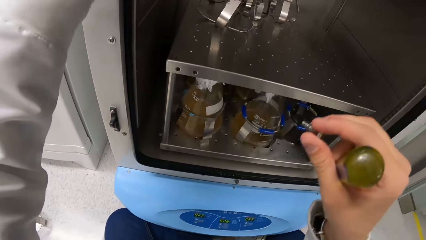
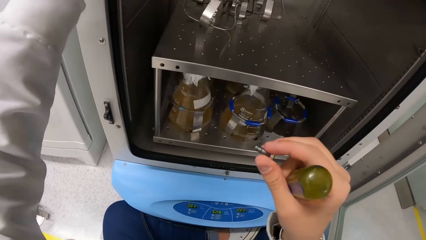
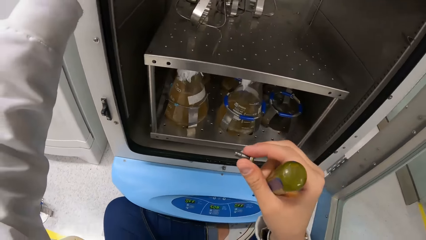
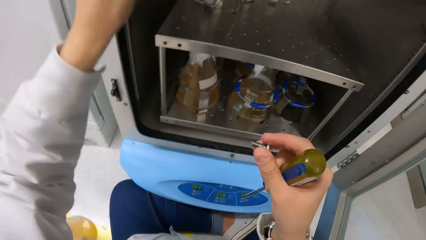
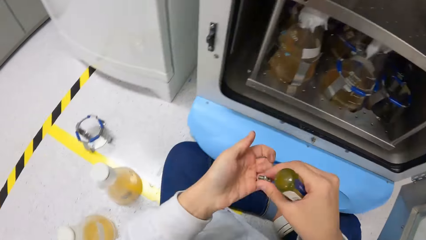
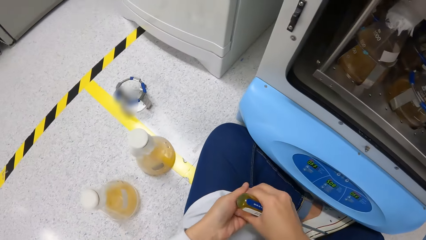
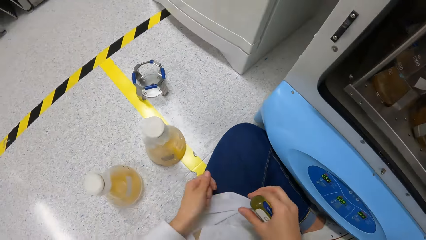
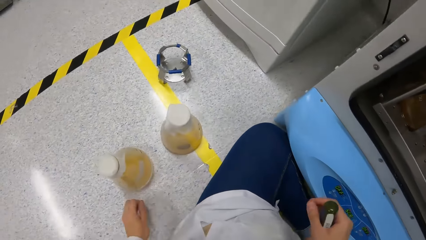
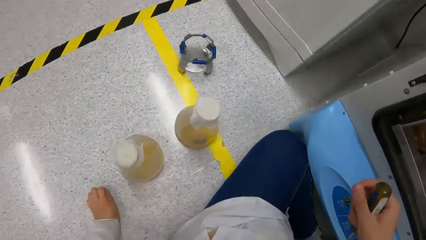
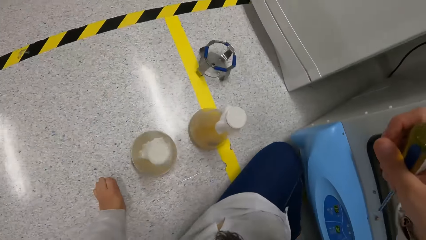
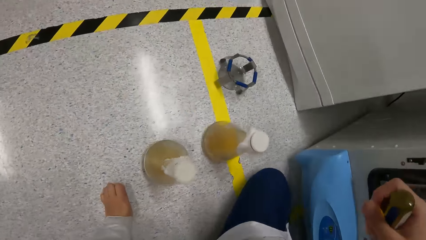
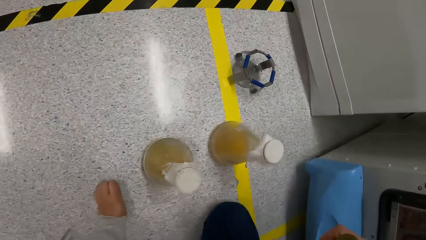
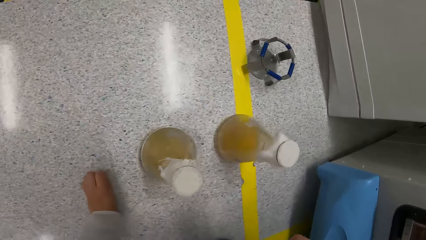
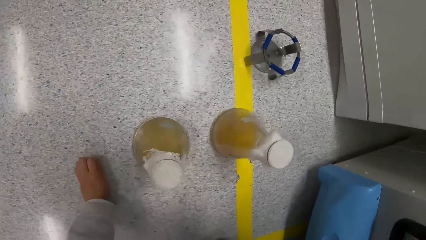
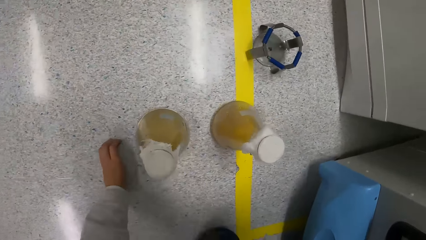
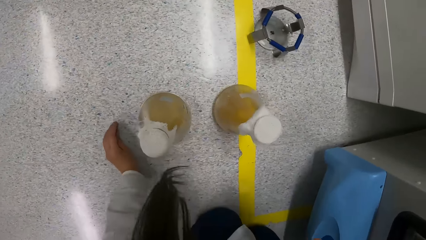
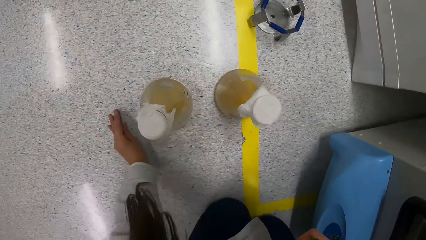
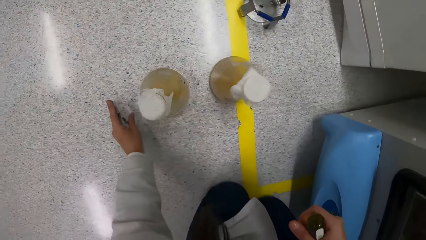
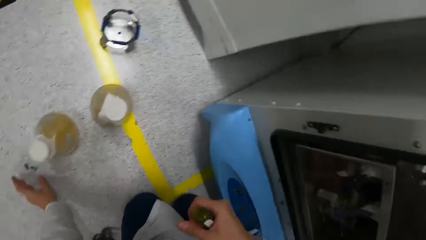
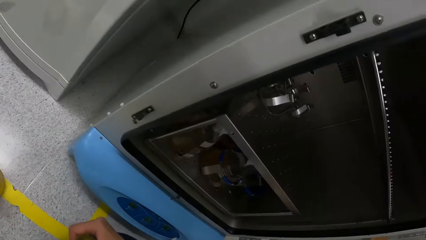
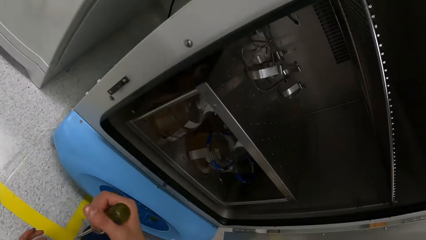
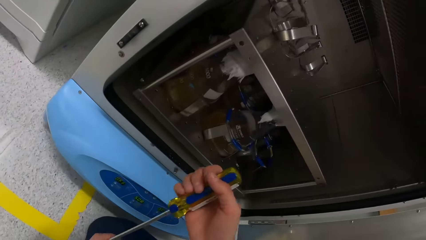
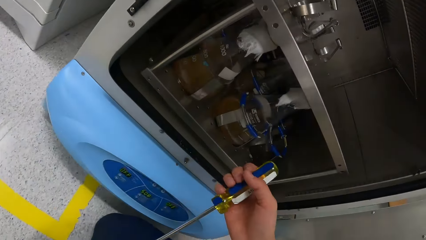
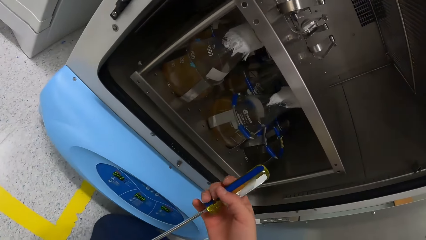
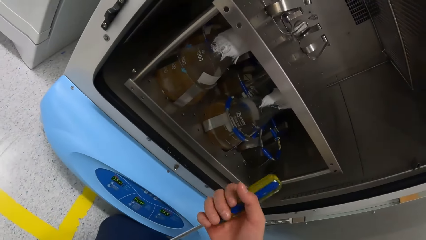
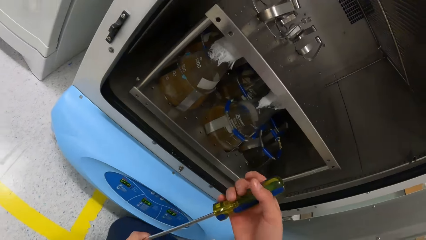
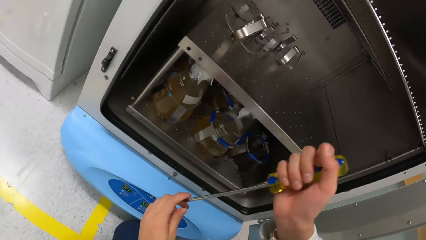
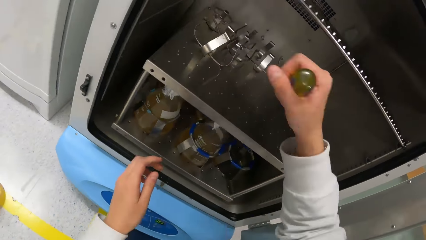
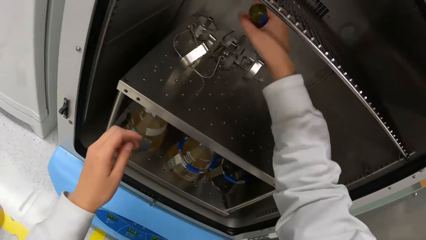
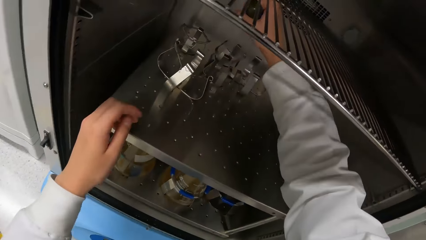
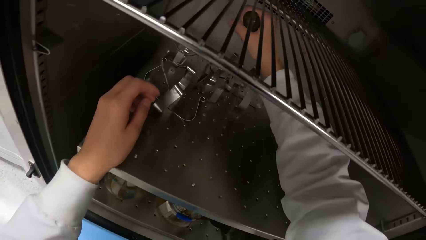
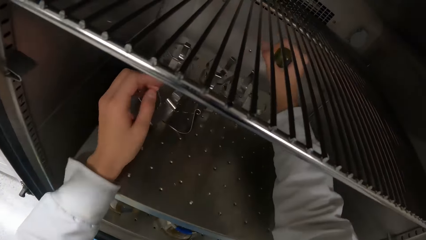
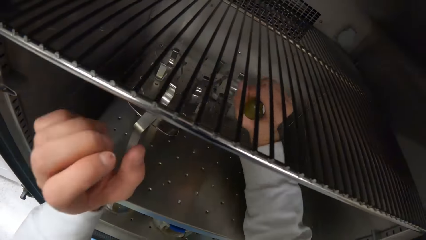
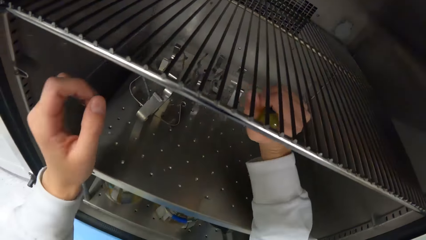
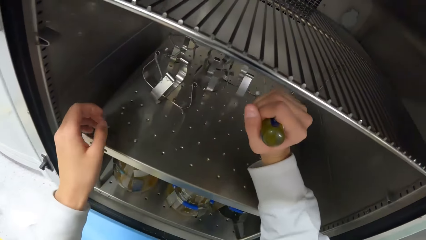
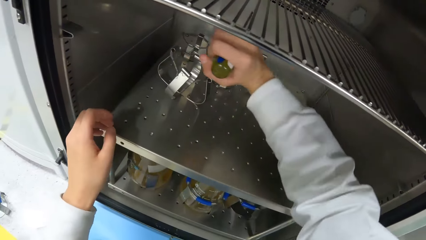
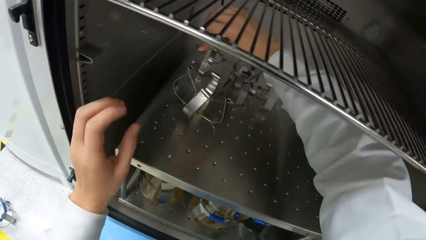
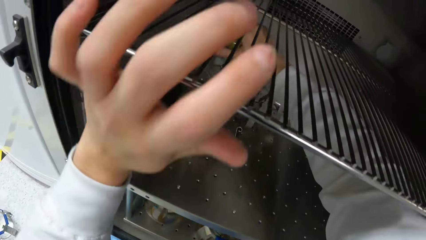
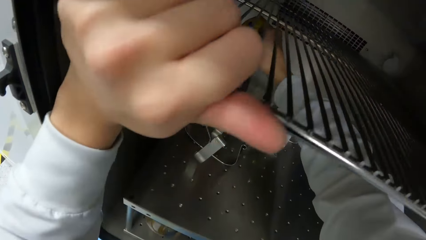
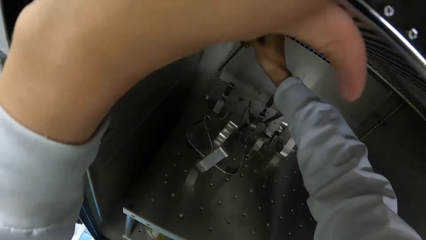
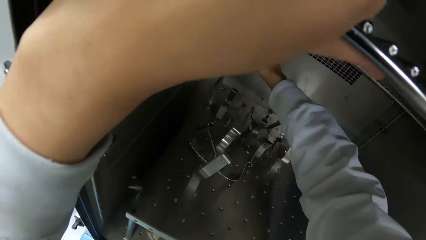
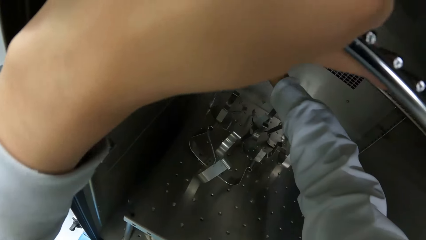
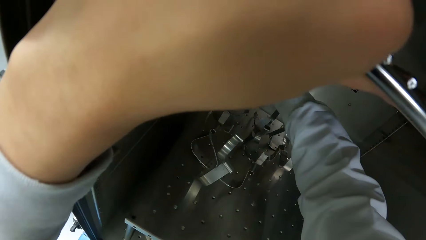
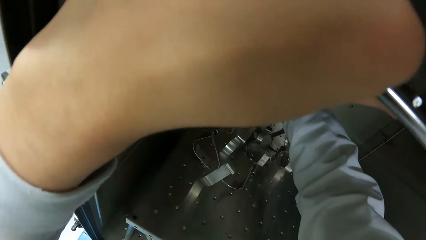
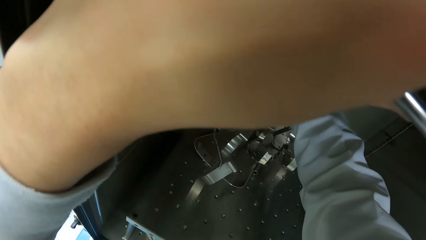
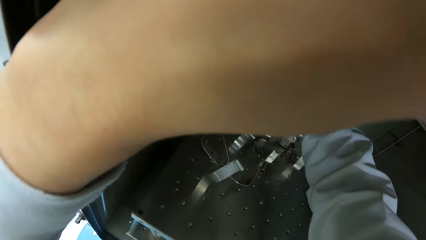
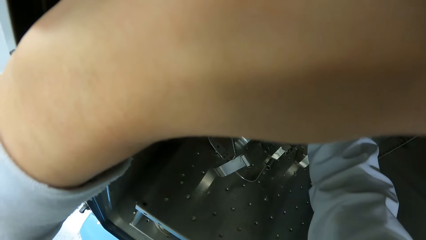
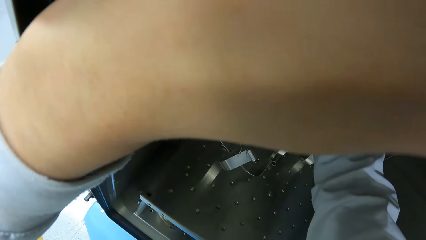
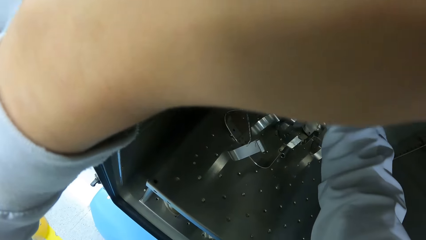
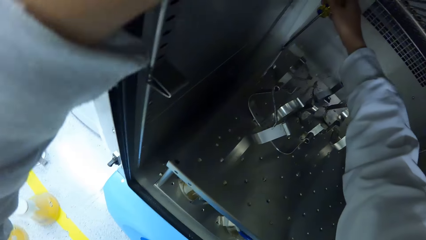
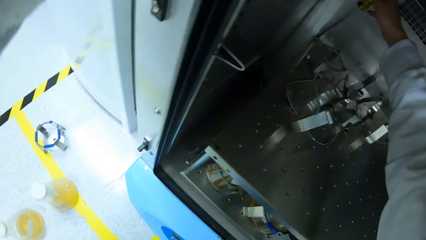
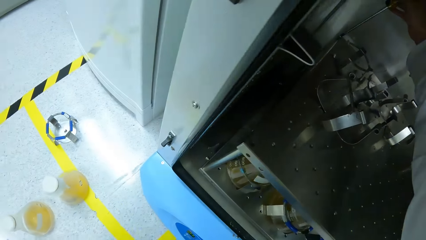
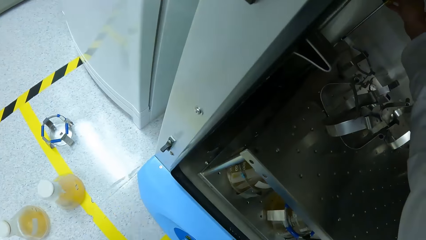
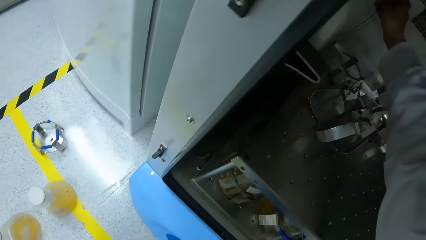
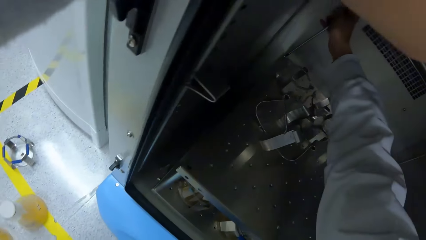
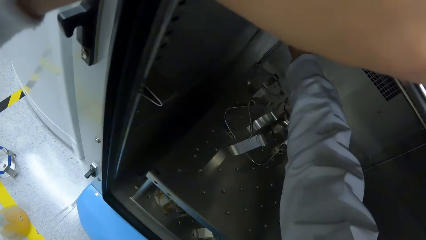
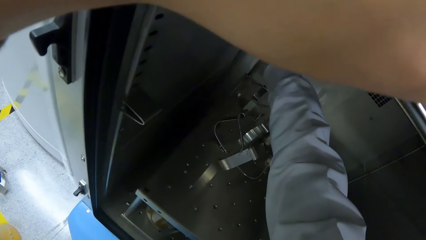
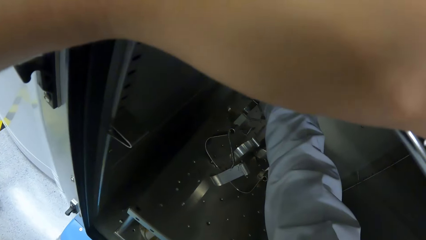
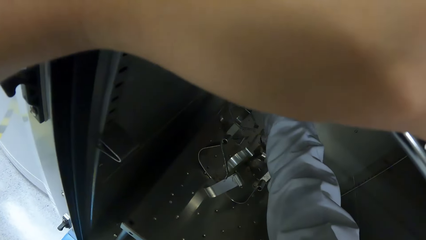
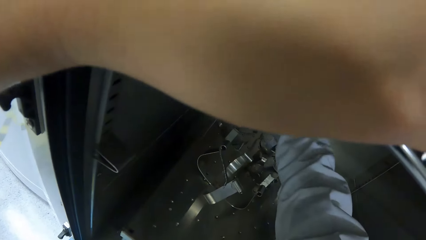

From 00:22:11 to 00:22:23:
The camera wearer transfers the screw from his right hand to his left hand. He drops the screws or nuts on the floor with his left hand. He loosens the inside nuts of the machine using the screwdriver.

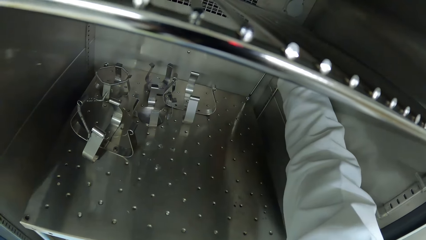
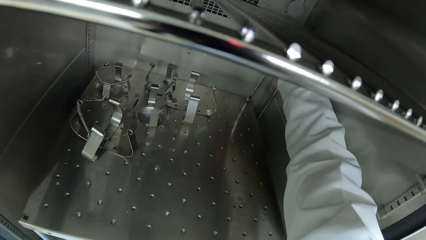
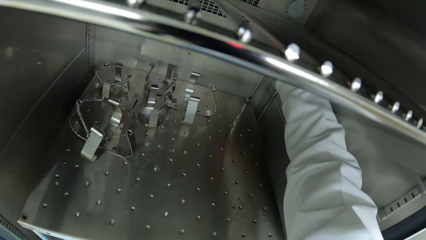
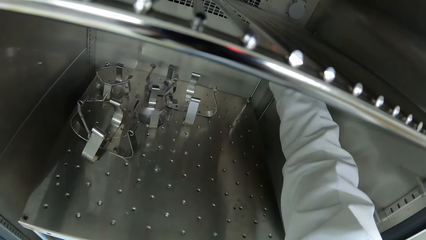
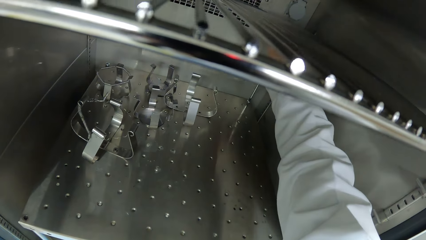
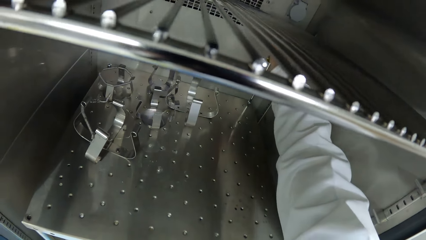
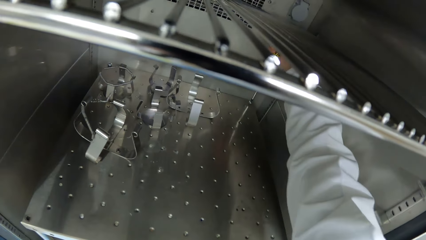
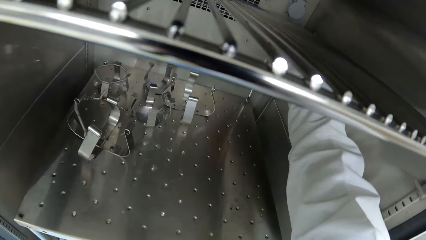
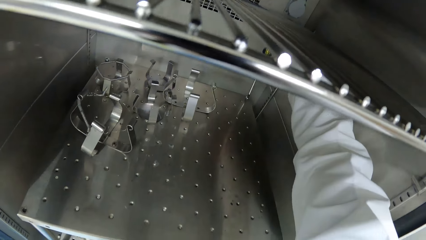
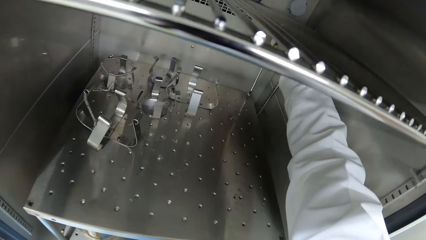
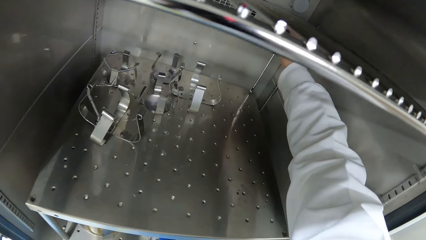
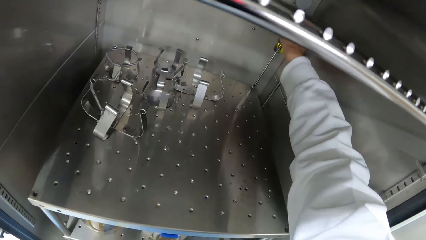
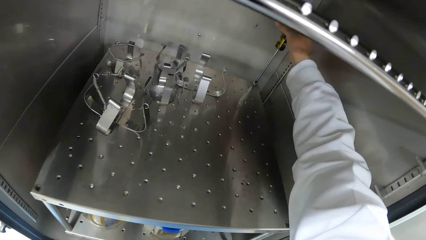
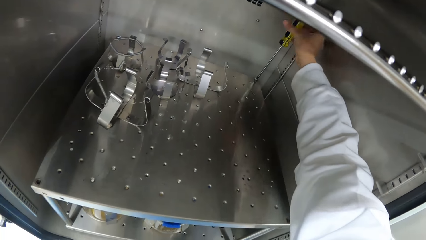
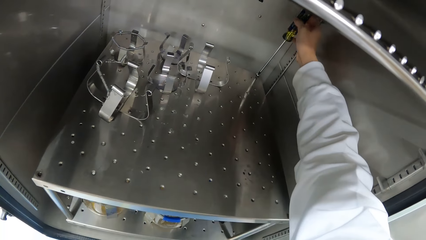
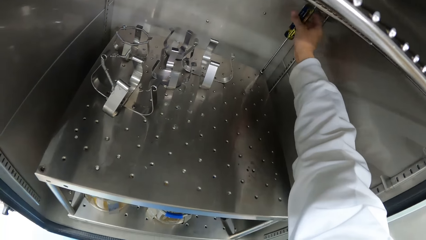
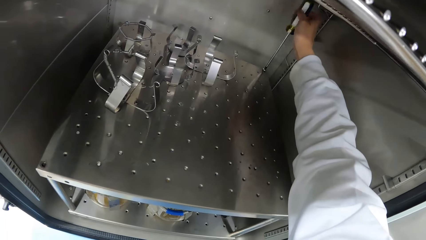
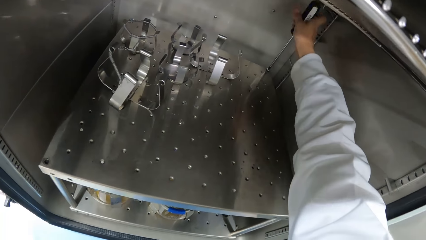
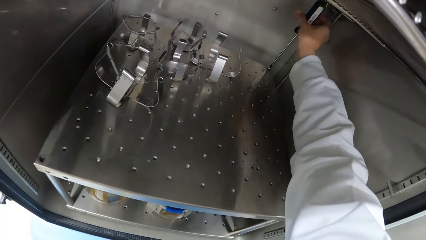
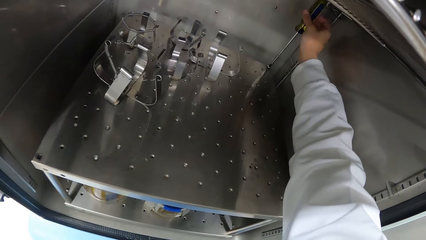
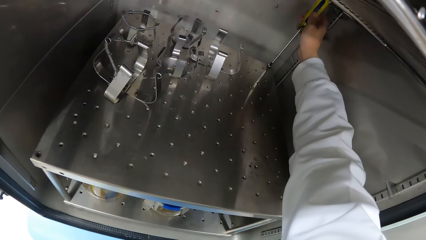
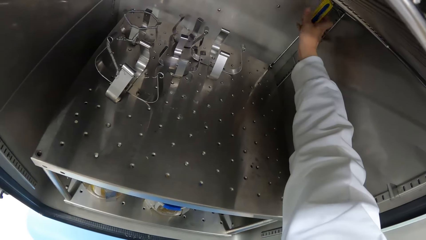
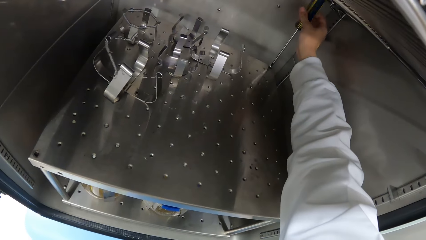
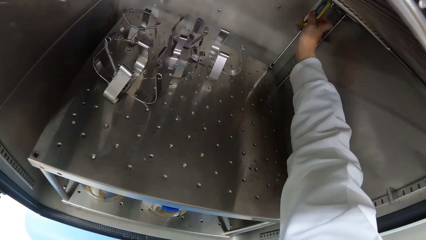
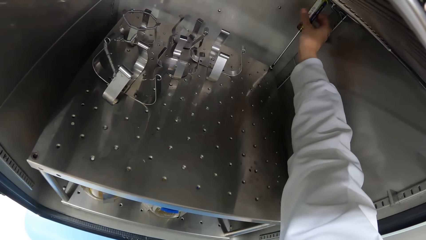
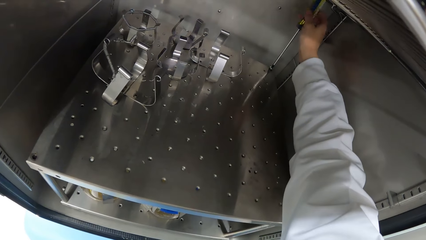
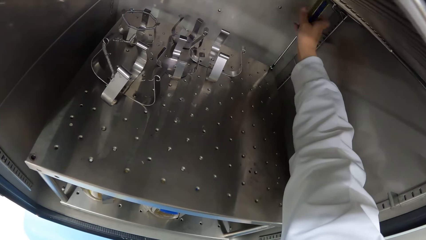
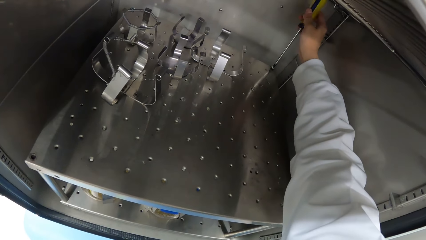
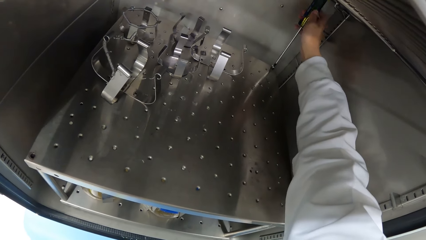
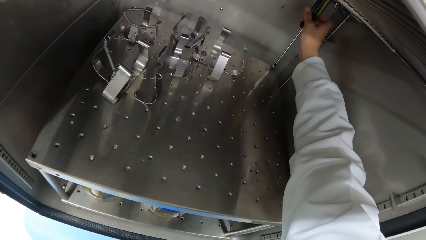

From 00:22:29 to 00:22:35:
The camera wearer loosens a screw in the incubator shaker machine with the screwdriver in his right hand.
